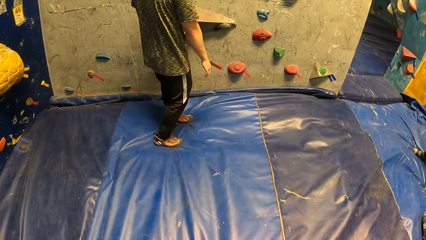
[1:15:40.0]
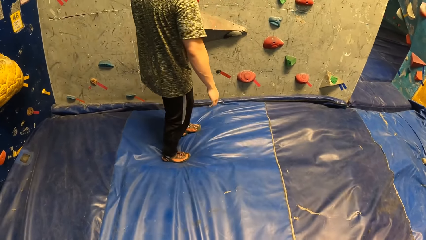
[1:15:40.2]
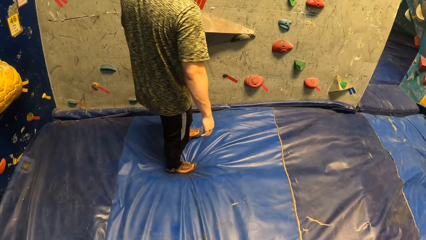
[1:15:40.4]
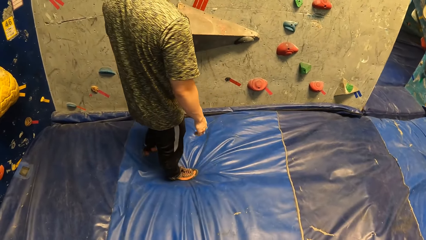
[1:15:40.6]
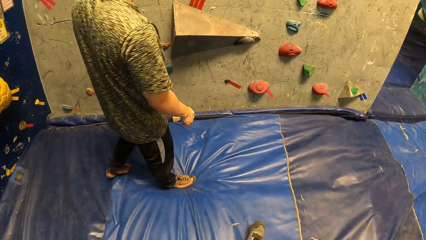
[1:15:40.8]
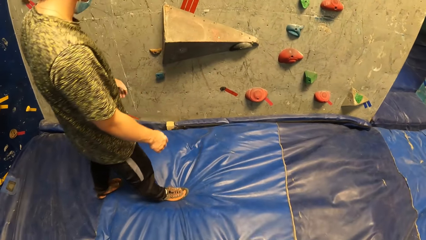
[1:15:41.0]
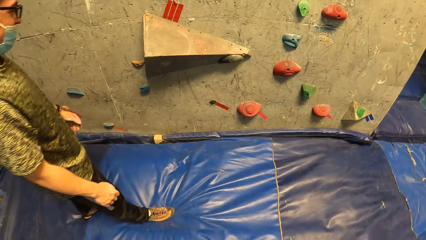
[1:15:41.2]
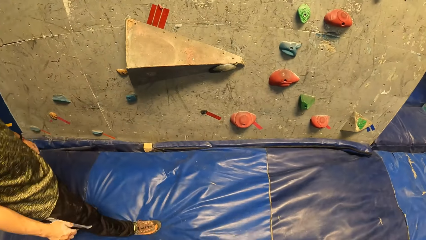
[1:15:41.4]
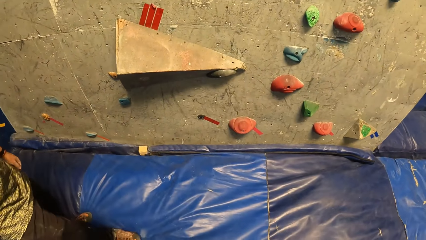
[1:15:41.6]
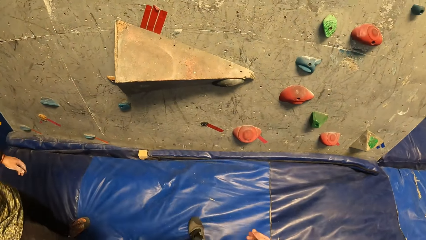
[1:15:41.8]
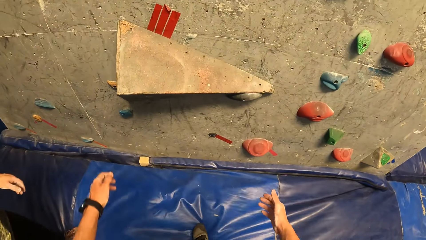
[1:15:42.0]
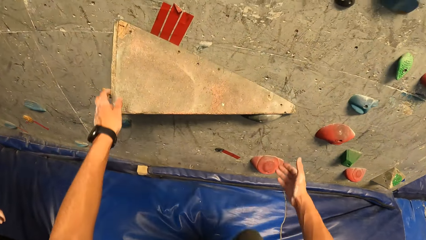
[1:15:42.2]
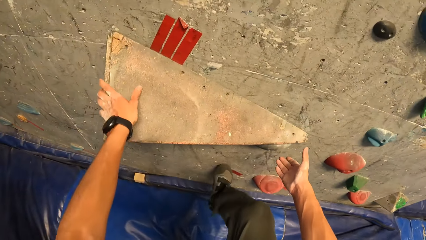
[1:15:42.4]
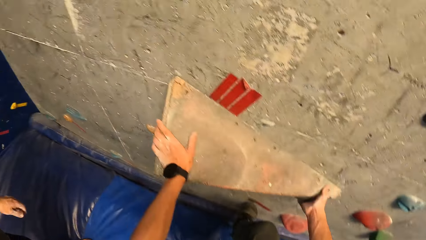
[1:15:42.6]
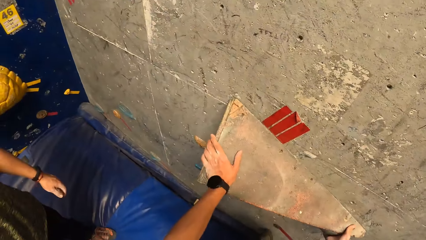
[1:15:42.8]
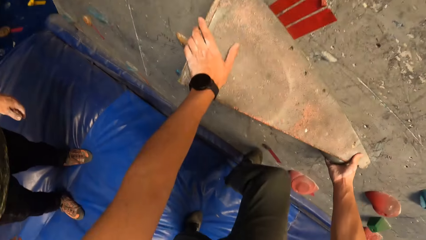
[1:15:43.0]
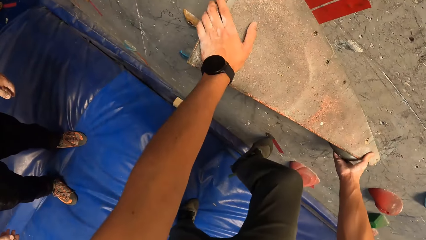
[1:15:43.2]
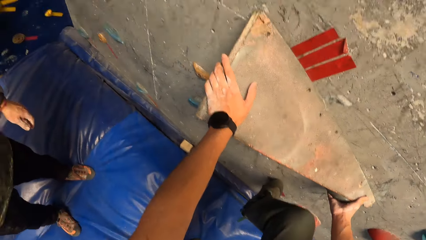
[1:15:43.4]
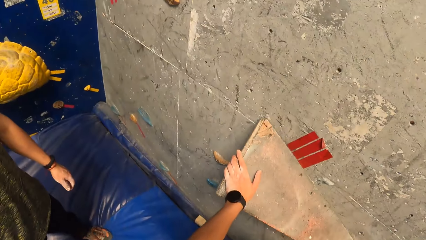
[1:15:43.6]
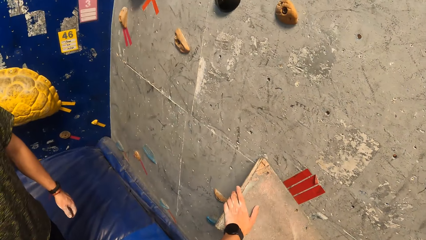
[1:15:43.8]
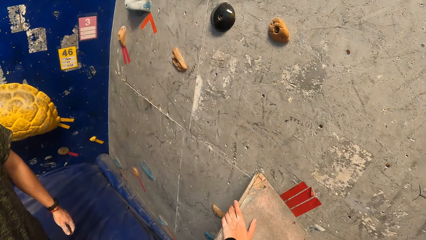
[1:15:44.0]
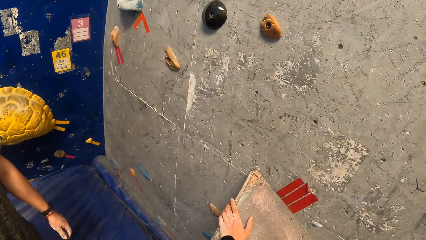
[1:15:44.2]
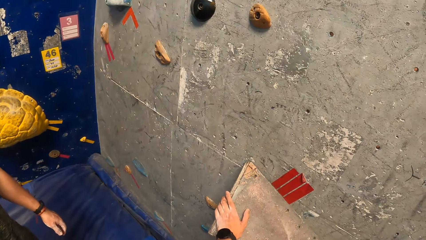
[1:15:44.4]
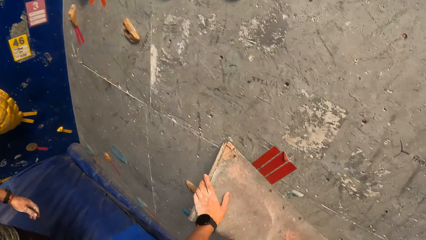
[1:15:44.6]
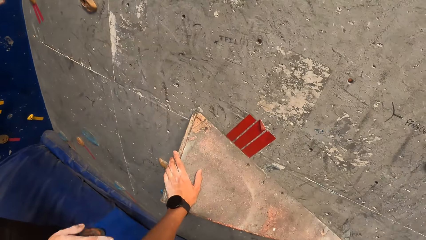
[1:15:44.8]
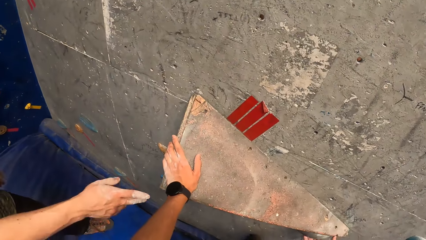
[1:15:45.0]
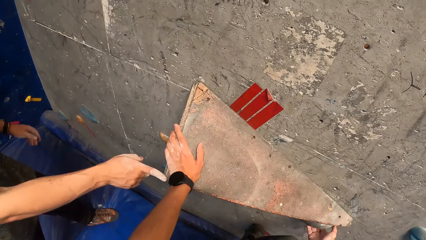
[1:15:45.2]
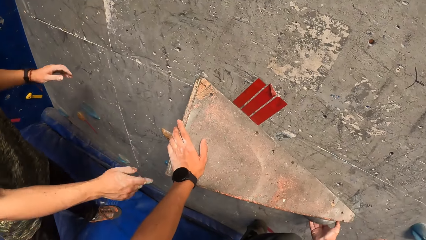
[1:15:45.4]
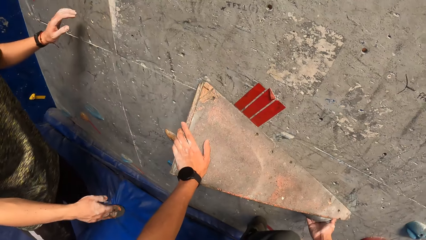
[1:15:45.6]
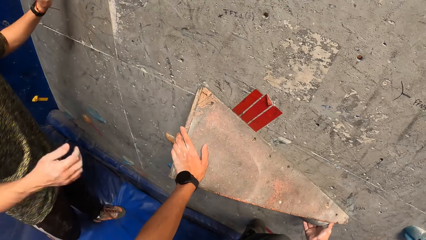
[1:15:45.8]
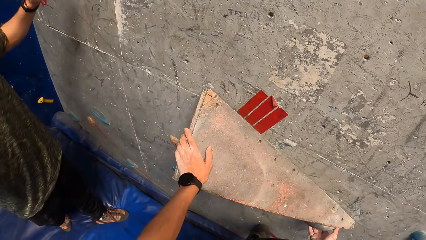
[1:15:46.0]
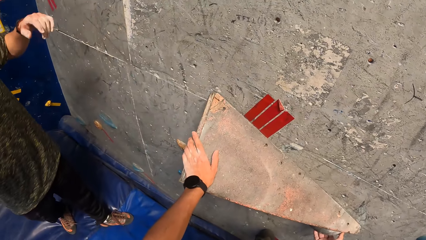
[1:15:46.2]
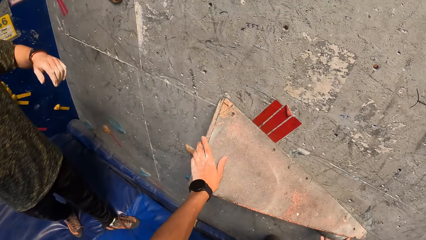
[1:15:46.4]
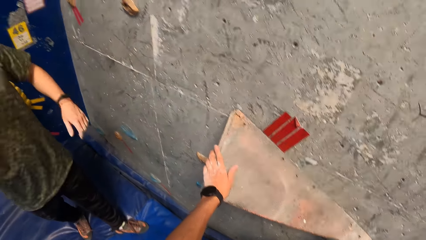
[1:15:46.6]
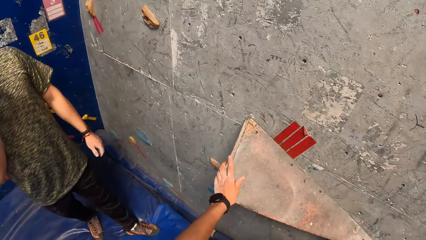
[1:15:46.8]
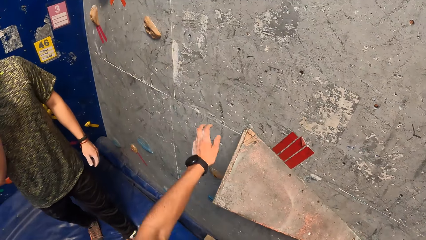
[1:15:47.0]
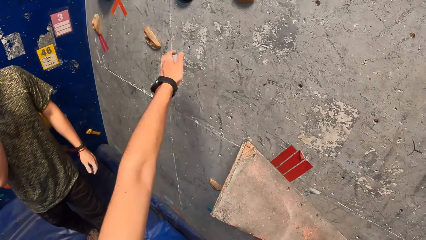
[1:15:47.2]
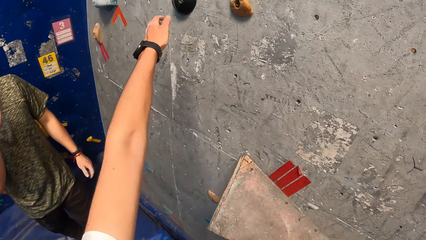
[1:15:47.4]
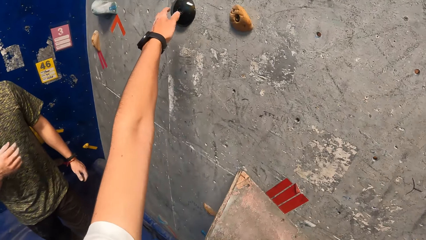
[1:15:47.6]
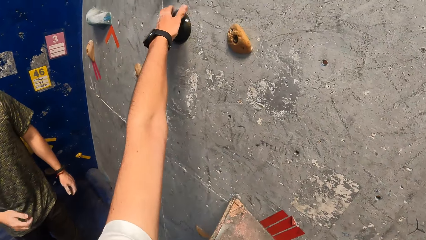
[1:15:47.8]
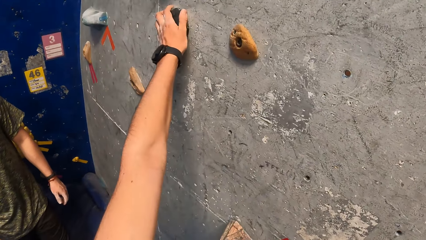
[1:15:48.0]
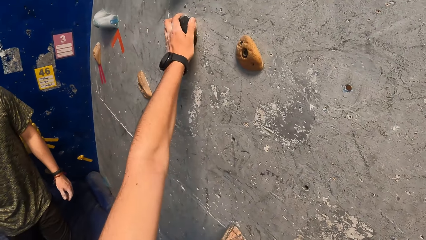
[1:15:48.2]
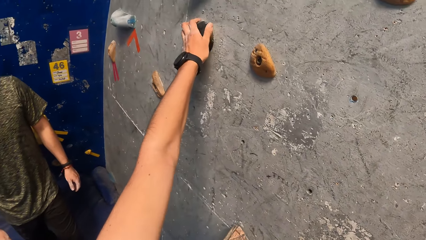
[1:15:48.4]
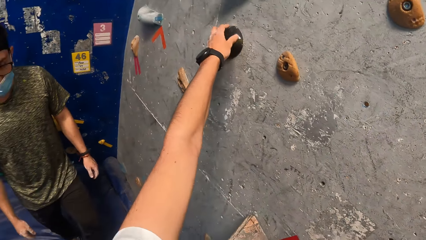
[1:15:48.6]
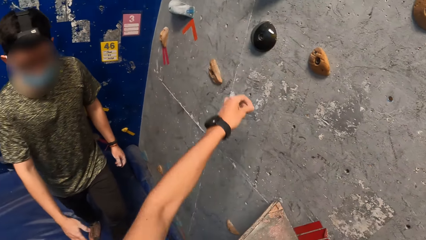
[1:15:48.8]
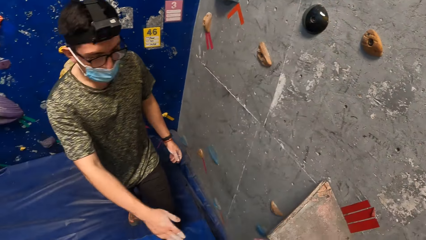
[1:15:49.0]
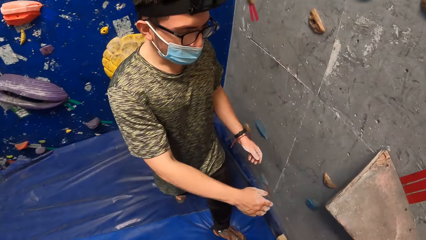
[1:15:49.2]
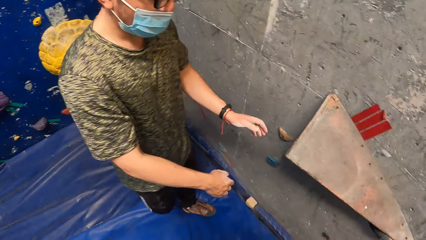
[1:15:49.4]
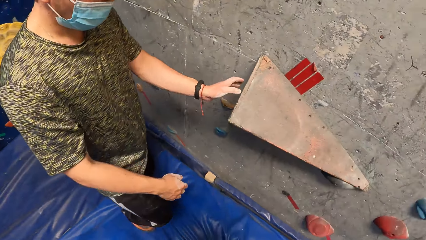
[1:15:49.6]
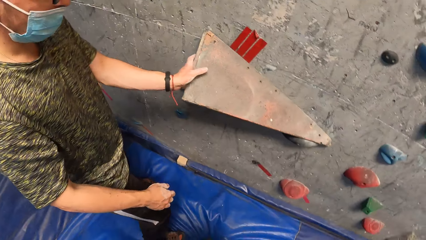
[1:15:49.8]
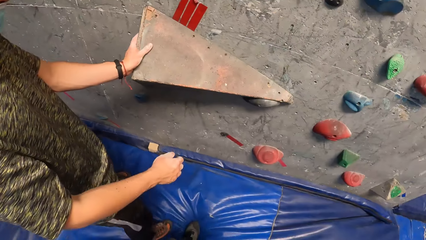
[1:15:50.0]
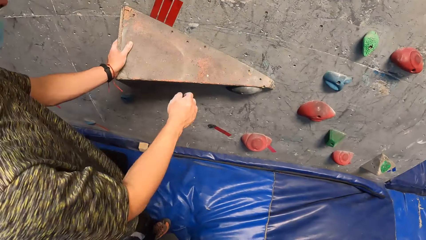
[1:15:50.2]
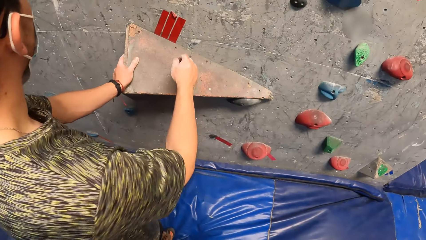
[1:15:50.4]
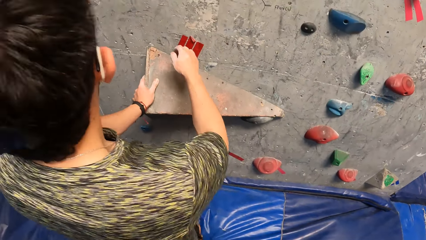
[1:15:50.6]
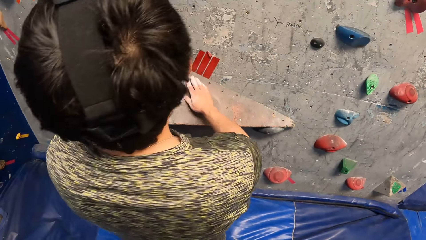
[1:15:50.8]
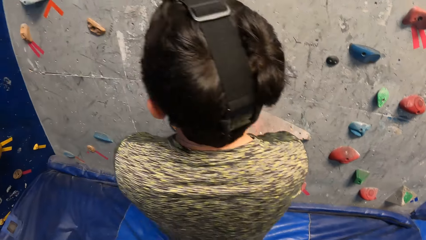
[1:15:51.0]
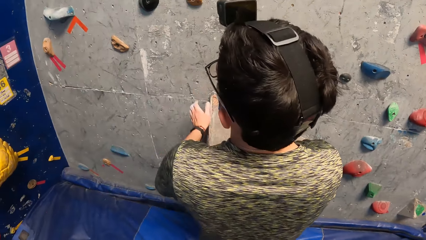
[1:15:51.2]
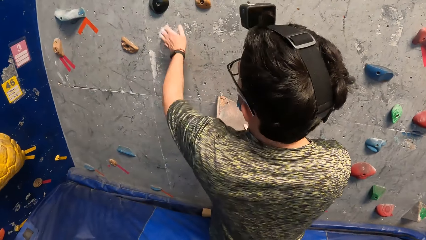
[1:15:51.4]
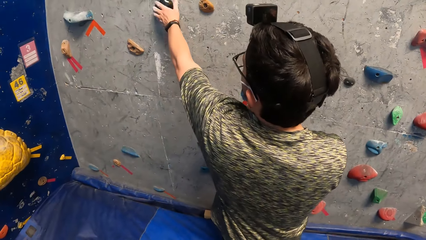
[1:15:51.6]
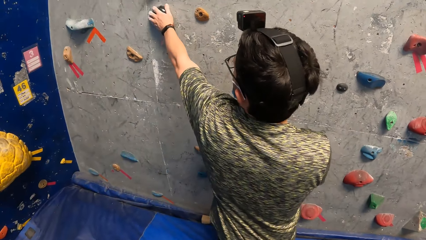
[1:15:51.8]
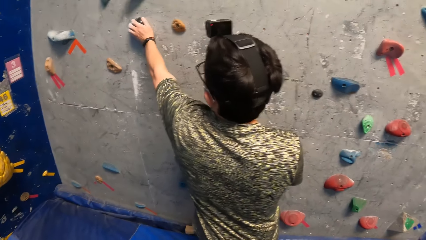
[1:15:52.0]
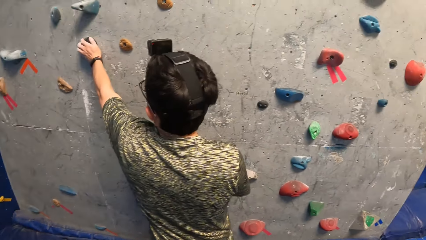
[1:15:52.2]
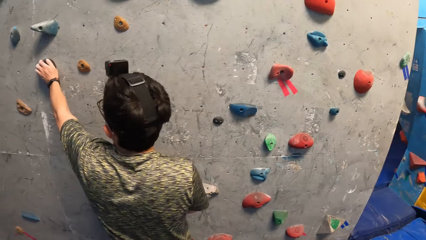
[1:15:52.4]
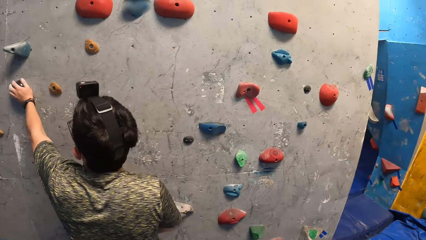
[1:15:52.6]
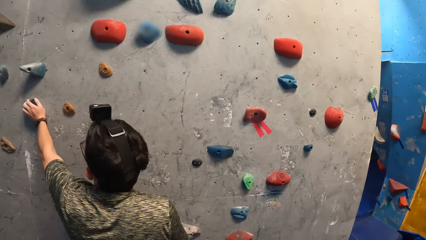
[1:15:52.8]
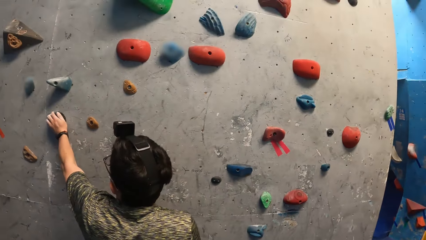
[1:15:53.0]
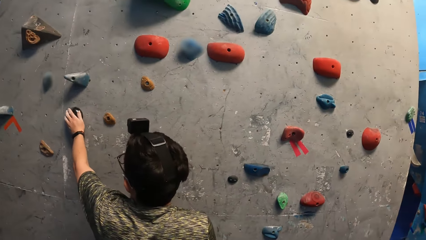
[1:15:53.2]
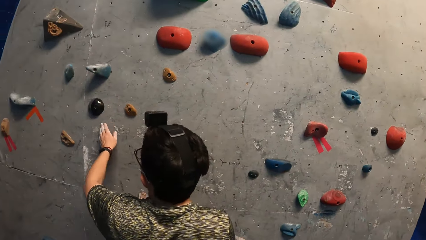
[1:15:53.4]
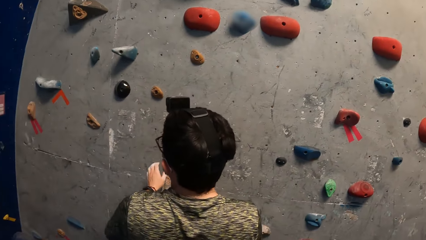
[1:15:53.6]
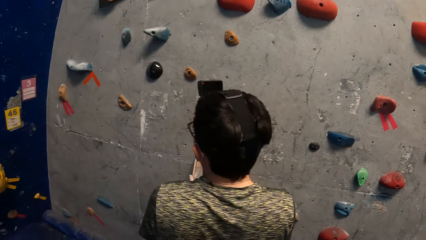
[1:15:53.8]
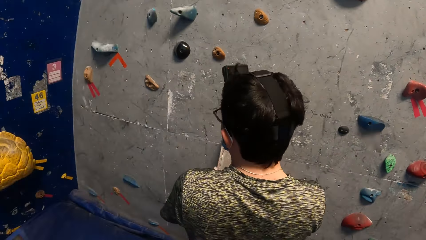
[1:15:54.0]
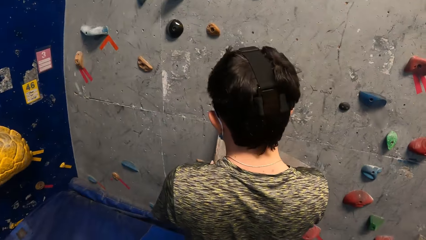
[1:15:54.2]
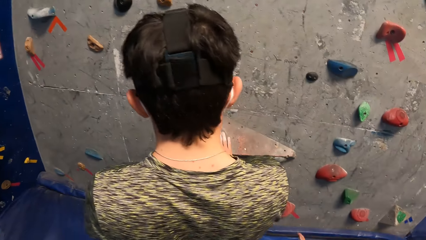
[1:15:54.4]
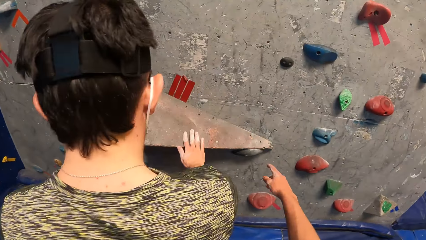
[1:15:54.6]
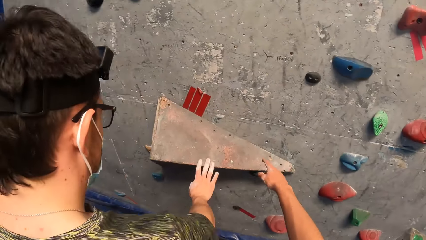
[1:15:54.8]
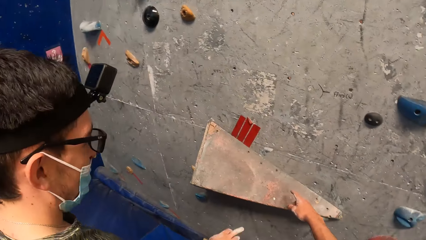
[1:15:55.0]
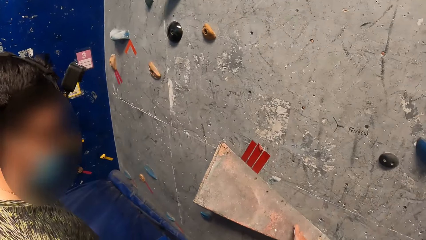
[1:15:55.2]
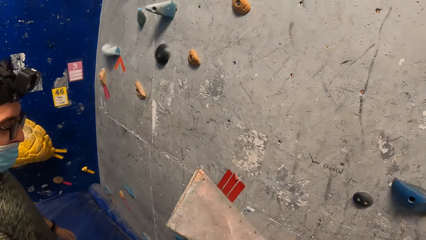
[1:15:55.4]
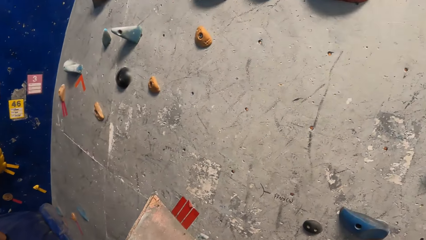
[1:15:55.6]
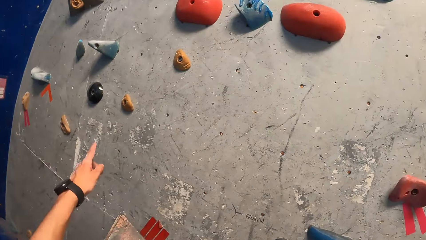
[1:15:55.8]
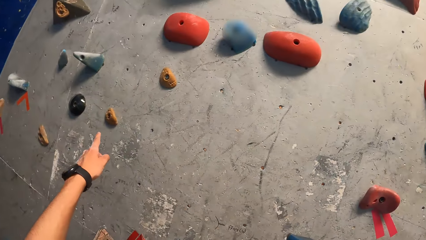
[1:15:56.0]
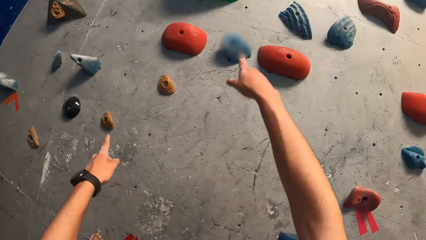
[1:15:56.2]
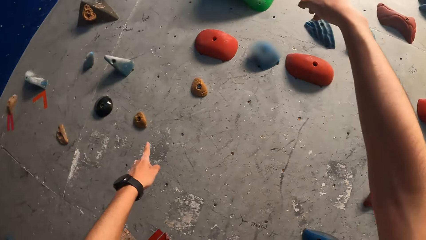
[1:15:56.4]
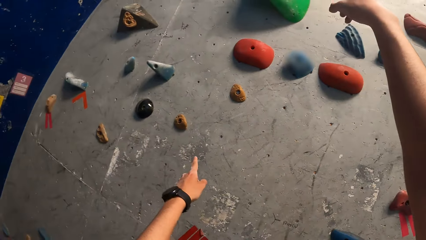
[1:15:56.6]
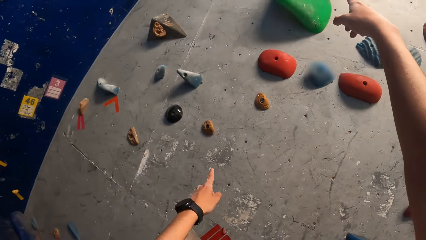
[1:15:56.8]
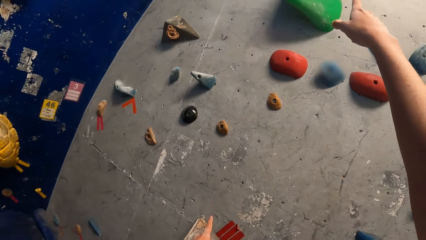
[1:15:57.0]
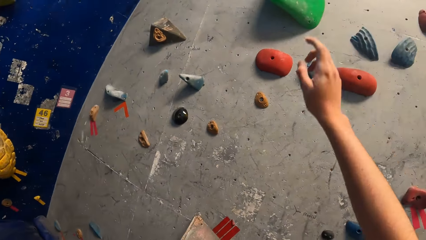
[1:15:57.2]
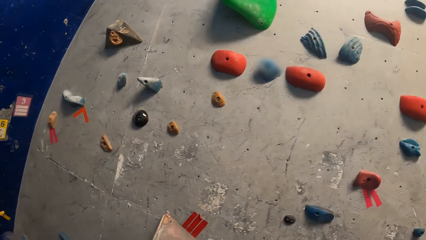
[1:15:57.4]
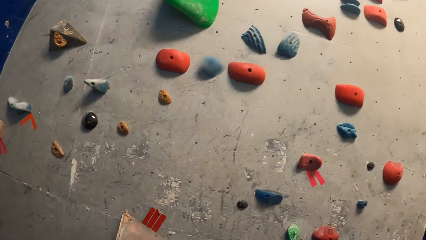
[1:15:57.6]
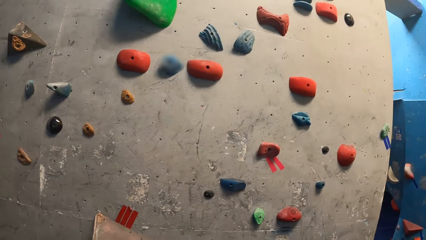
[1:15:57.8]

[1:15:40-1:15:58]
The man steps back. The camera wearer walks and looks at the wall. The man looks at the wall. The camera wearer holds the rock on the rock wall with both hands. He touches the step on the wall. The man touches the rock on the rock wall with his right finger. He speaks to the camera wearer. The camera wearer holds the rock on the rock wall with his left hand. He touches the wall step, removes his left hand from the rock on the rock wall, and looks at the man. The man holds the rock on the rock wall with his left hand. He holds the rock on the rock wall with his right hand, and holds the rock on the rock wall with his left hand. He touches the wall, looks up the wall, removes his left hand from the rock on the rock wall, and holds the rock on the rock wall with his left hand. The camera wearer points at the rock on the rock wall with his right hand. He touches the step on the wall and points at the rocks on the rock wall with both hands, up the wall.
